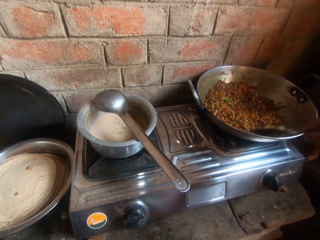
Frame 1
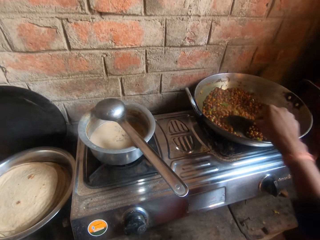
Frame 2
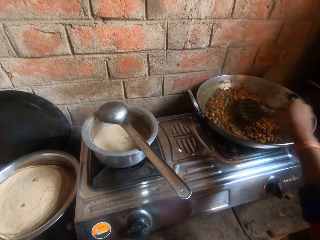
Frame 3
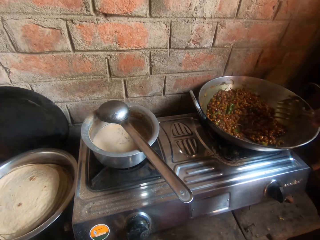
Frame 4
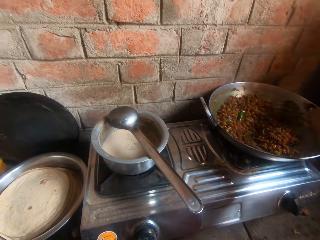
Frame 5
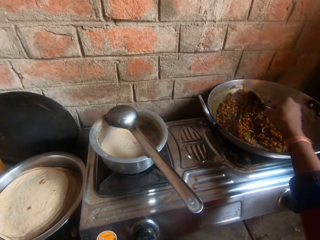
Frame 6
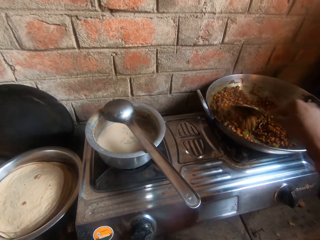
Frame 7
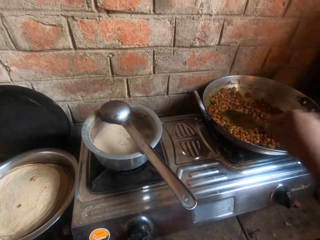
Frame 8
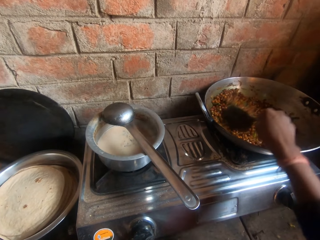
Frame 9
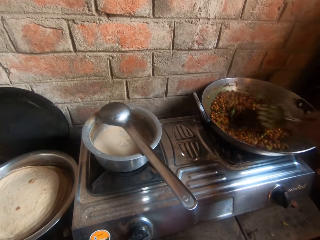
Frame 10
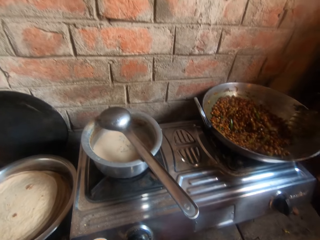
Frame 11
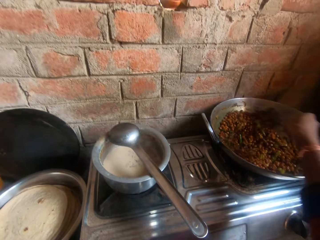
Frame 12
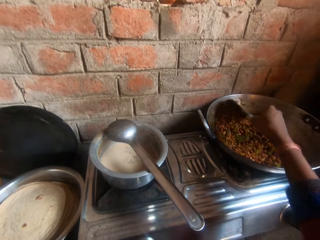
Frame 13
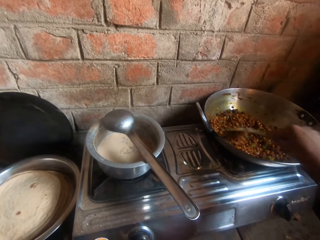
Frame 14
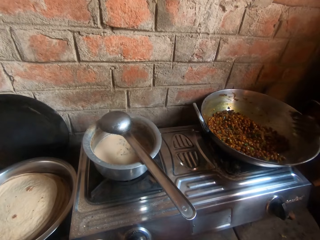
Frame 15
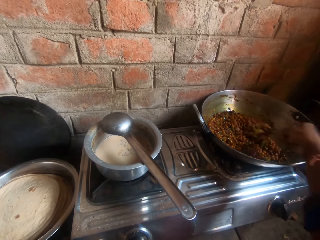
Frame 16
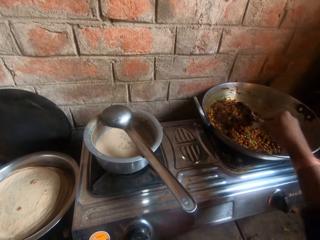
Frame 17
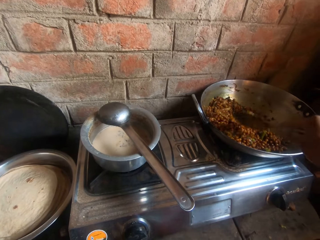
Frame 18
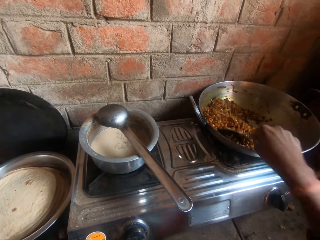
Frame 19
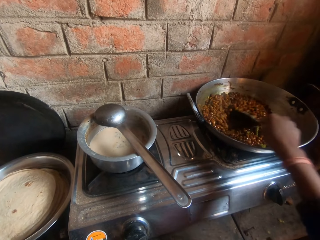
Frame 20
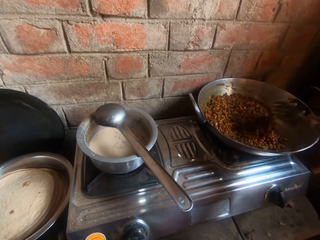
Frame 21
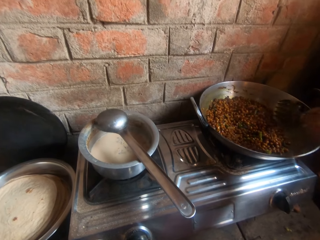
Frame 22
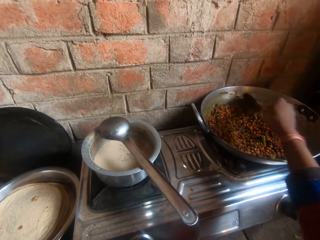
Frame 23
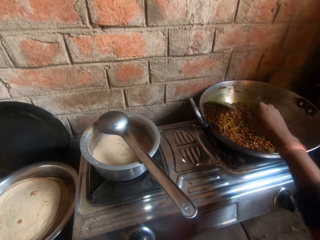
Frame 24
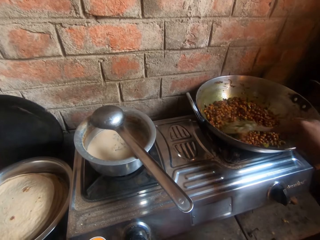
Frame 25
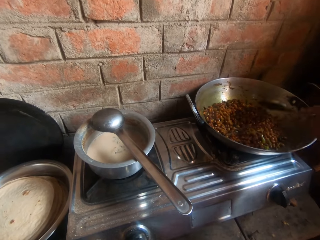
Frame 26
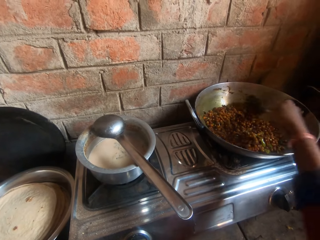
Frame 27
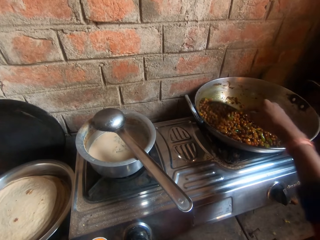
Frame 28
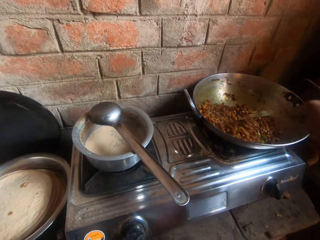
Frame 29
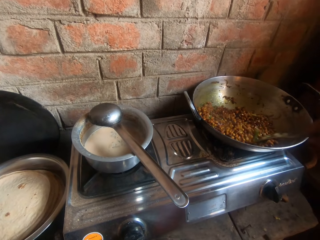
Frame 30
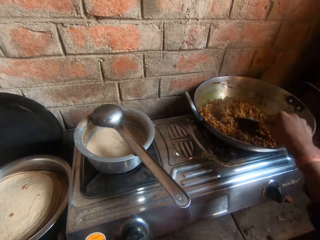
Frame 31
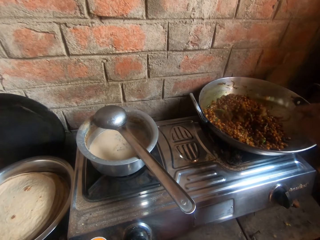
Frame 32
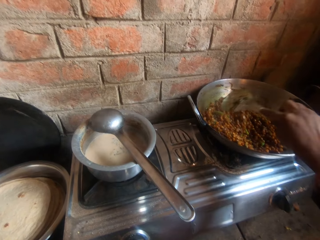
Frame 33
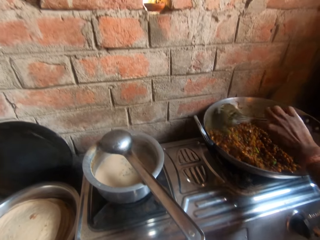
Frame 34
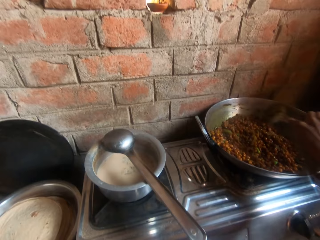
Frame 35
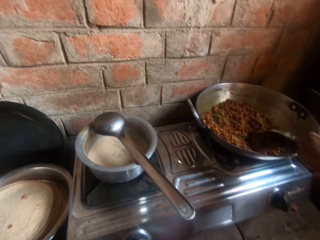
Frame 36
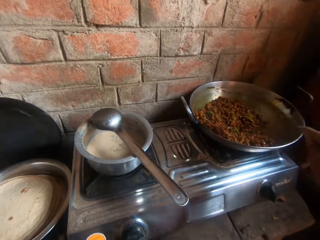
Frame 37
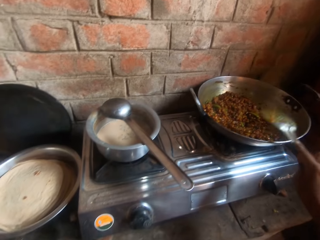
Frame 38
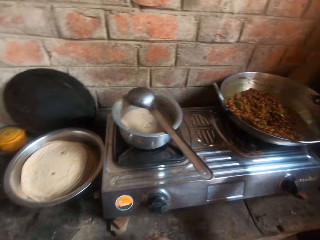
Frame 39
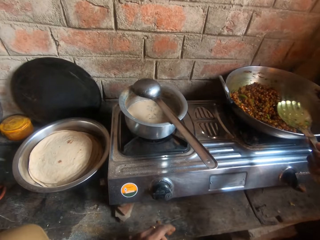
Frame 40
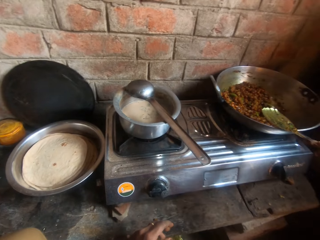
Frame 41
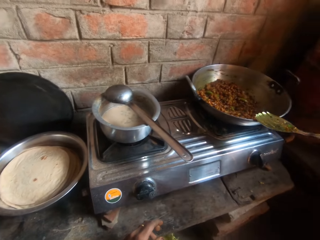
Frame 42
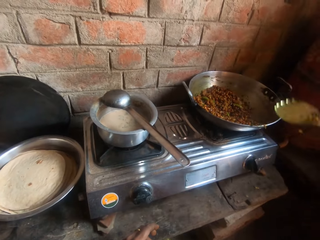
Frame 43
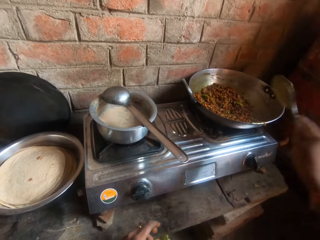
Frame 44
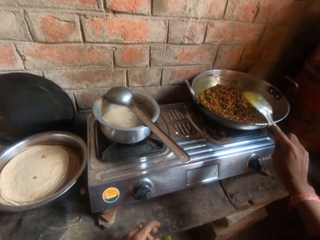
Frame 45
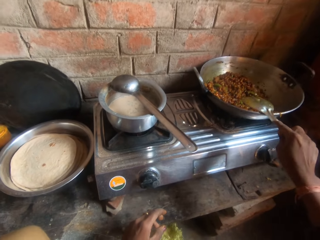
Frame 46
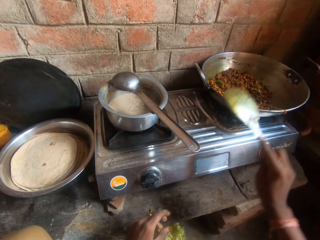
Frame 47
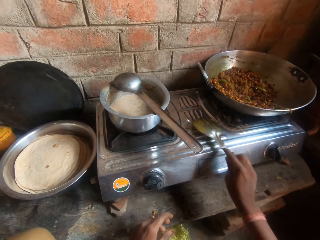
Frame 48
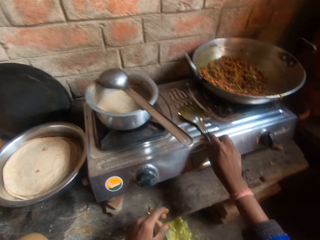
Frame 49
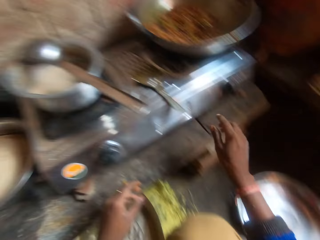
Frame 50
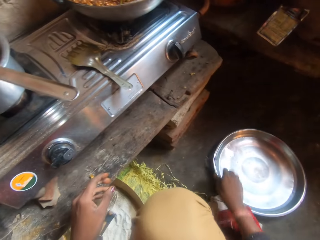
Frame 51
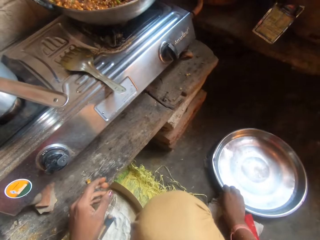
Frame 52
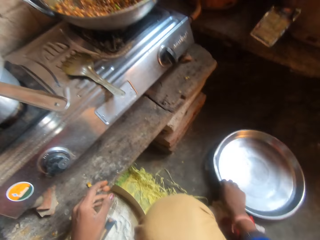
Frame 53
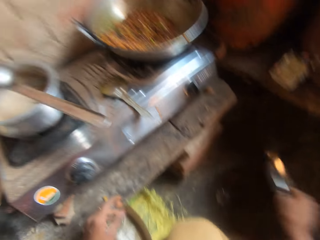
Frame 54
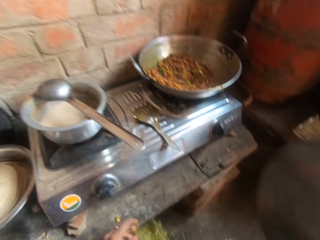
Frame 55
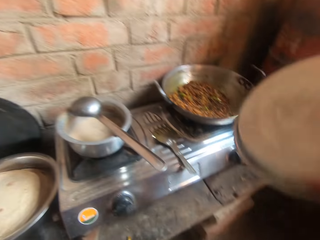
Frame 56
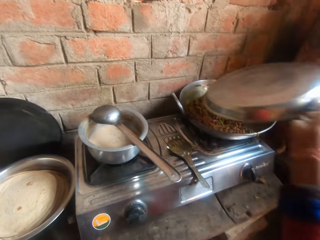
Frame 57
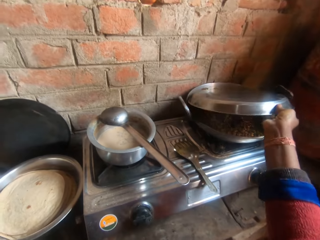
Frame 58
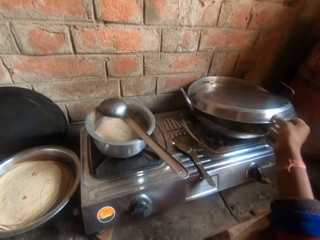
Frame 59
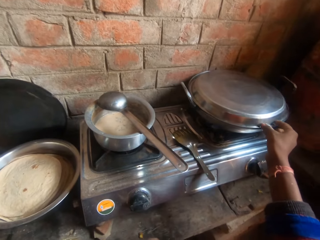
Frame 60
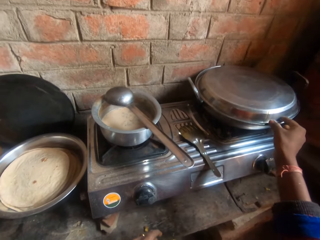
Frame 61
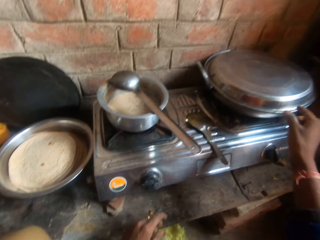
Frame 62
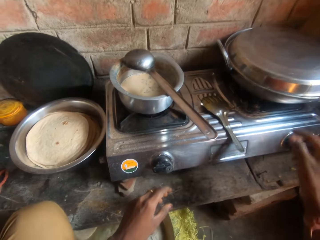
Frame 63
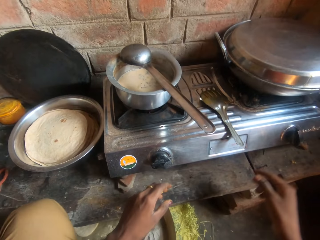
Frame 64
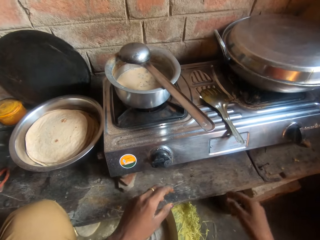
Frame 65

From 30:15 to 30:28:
The camera wearer hits the brim of the pot with the serving spoon. They wipe the serving spoon over the brim of the pot. They hit the brim of the pot with the serving spoon. They drop the serving spoon on the gas cooker. They pick the pot cover from the ground, and cover the pot with its cover.

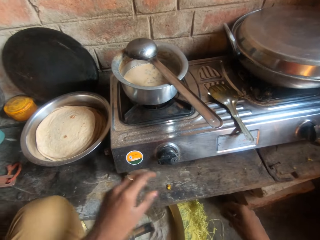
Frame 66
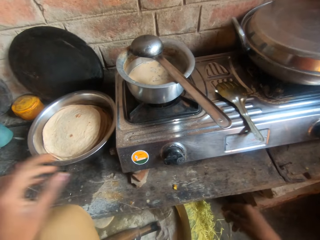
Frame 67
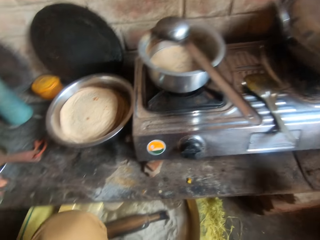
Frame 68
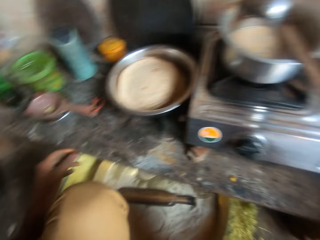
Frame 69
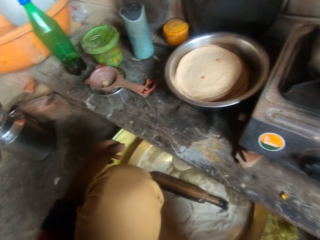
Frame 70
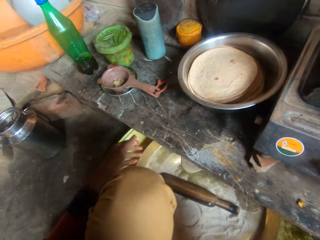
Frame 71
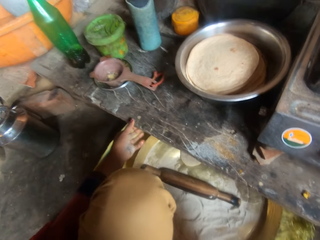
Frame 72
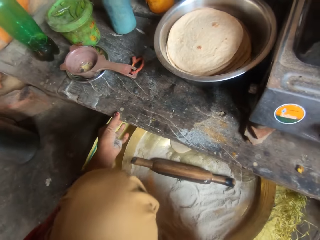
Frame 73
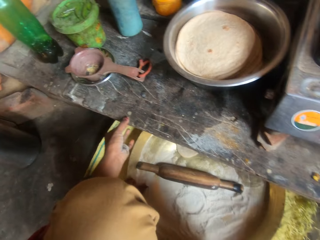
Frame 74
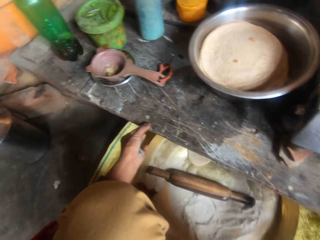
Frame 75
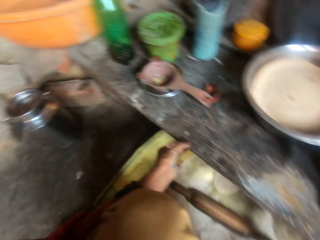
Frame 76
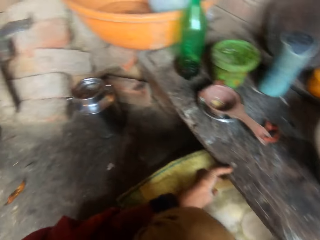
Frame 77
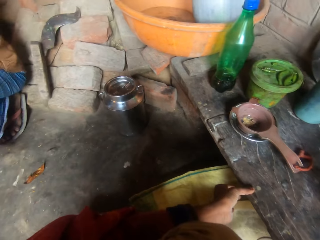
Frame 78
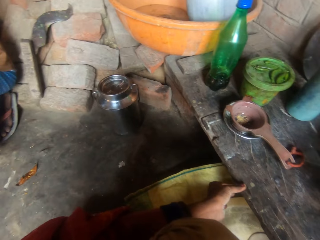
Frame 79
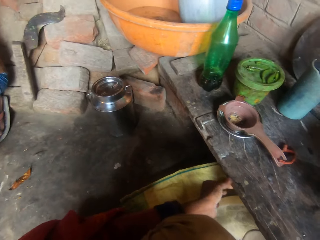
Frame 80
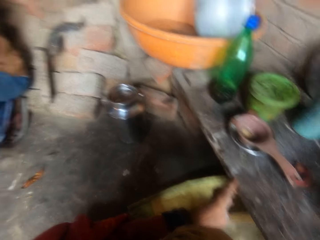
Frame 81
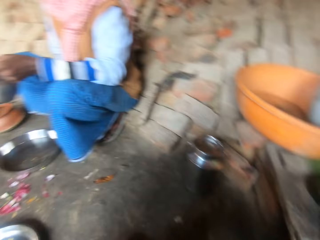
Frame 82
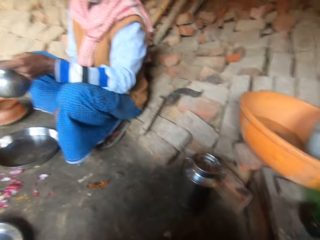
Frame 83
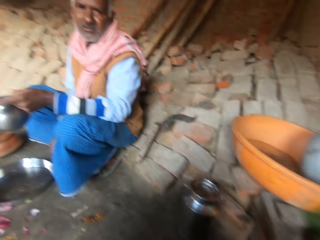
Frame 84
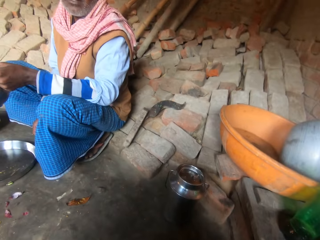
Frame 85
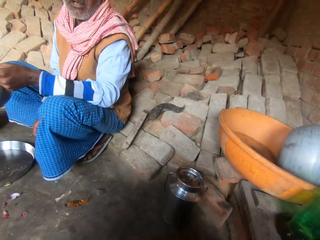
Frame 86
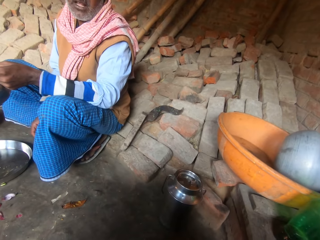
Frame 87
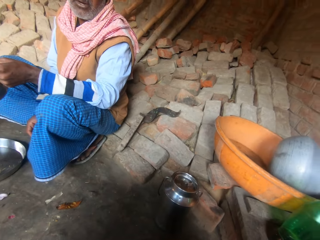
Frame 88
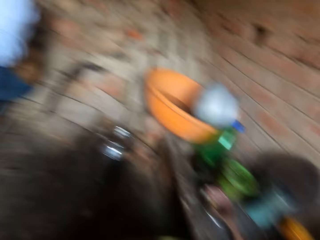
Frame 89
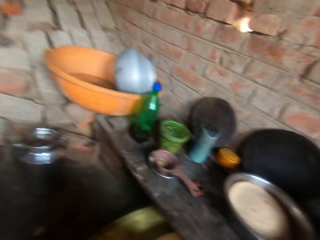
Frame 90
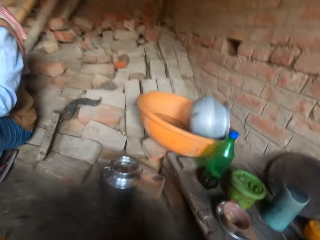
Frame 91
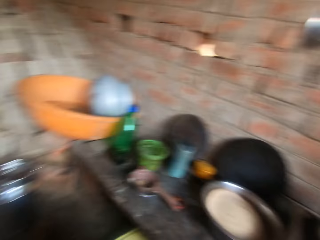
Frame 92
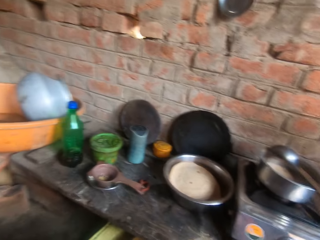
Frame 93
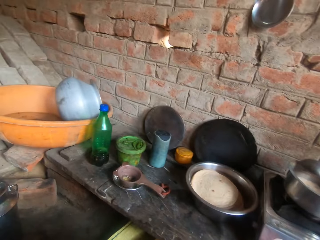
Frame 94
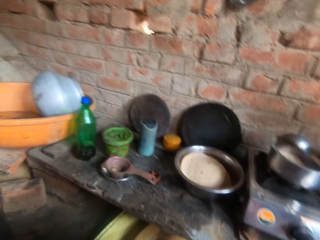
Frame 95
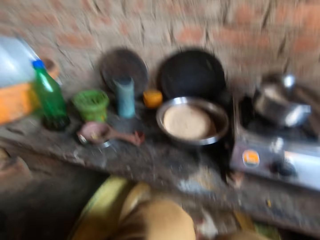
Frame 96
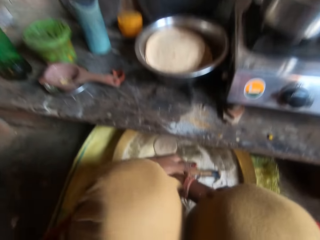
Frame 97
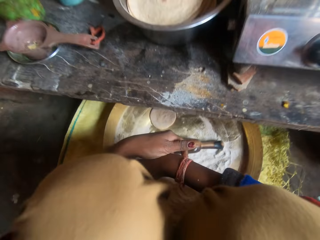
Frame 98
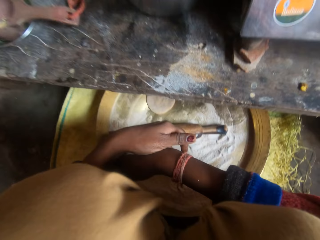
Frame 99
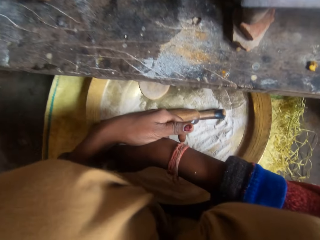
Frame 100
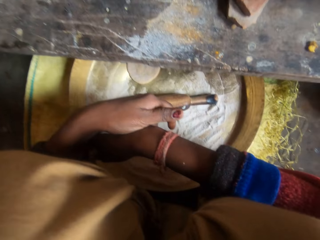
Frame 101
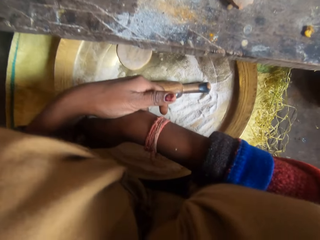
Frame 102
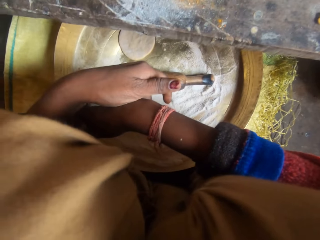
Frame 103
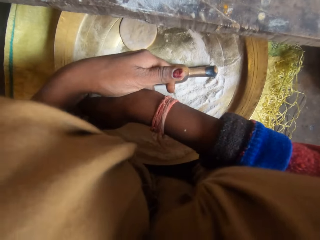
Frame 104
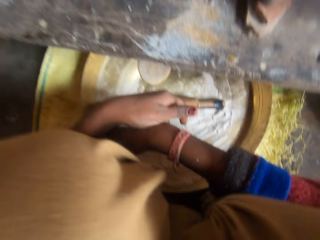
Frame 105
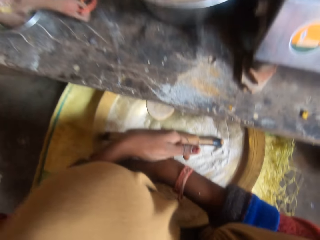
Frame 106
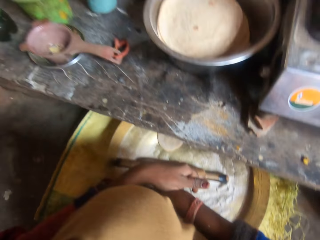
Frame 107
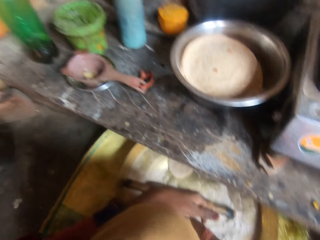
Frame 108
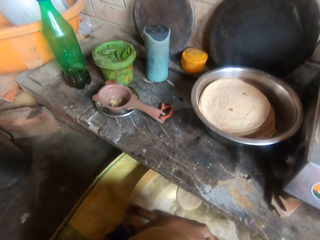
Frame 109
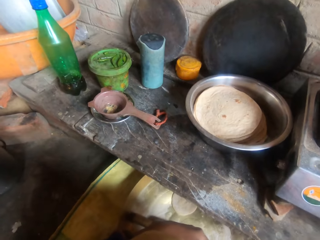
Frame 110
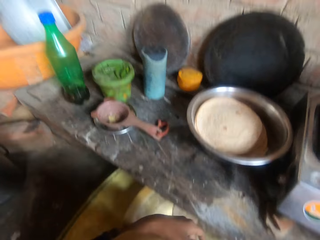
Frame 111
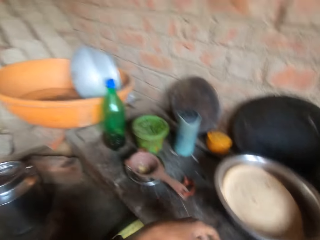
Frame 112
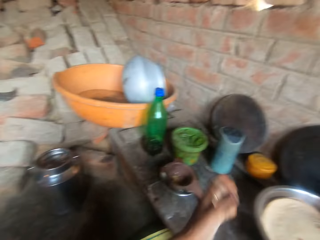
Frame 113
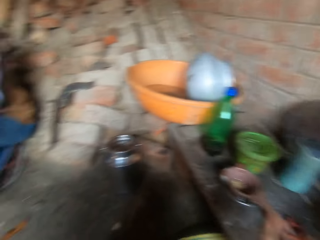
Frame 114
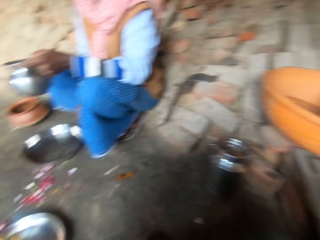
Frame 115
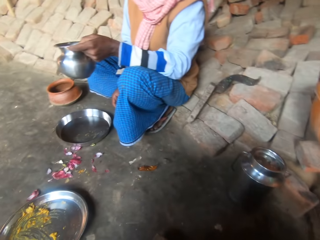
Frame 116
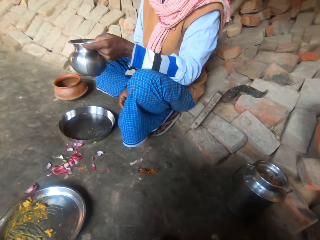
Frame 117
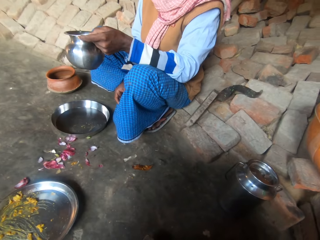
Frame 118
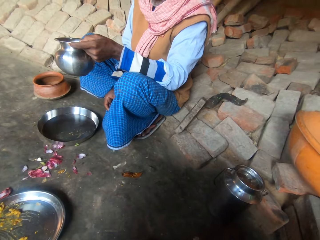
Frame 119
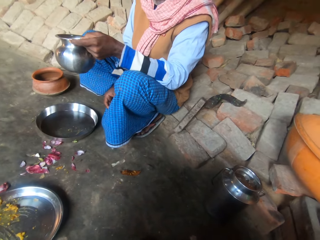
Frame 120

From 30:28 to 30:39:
The camera wearer stares around. She wipes her hands on the kitchen slab and holds the table. A man talks to the camera wearer. The camera wearer stares around. She responds to the man. The man responds to the camera wearer. The man stares at the camera wearer. The camera wearer stares around. She demonstrates with her hand, and responds to the man.
